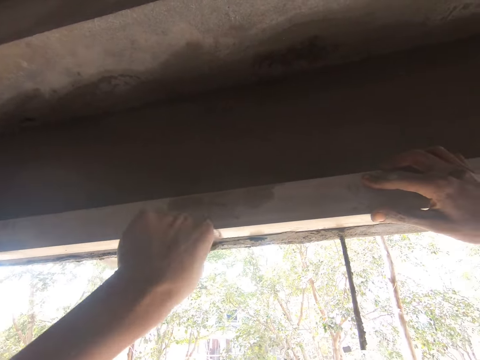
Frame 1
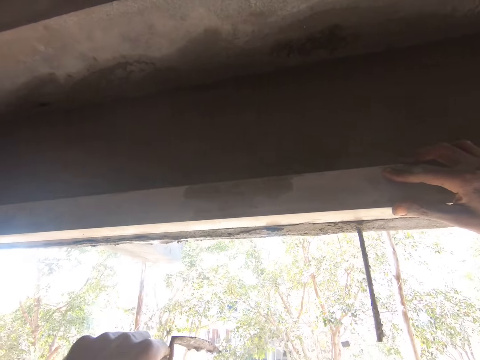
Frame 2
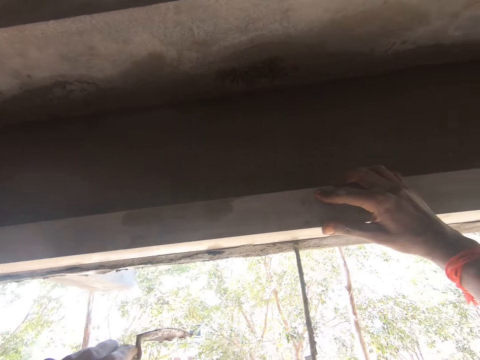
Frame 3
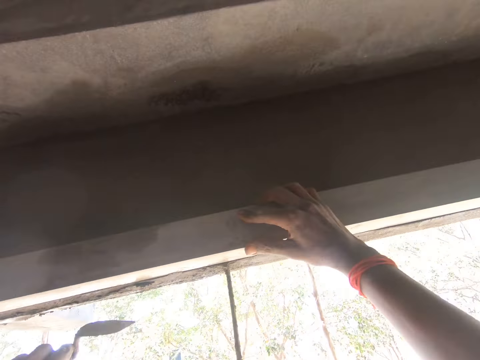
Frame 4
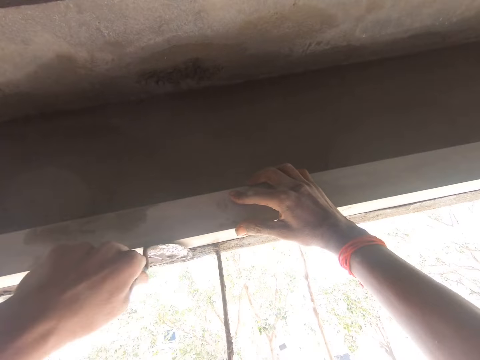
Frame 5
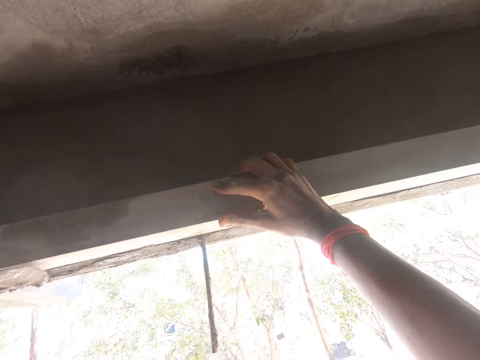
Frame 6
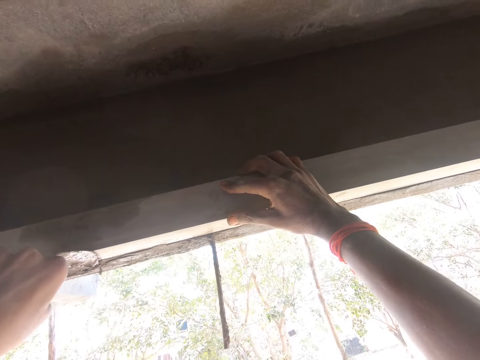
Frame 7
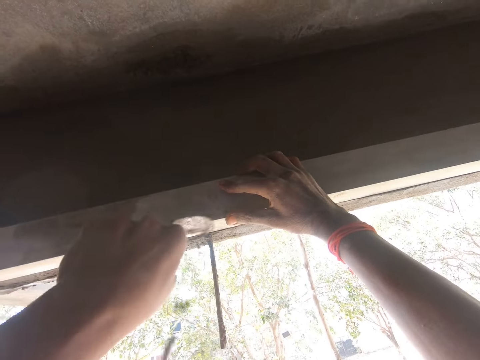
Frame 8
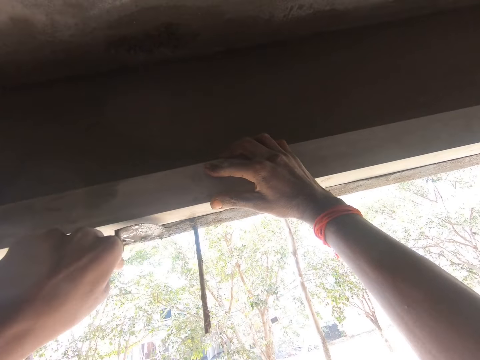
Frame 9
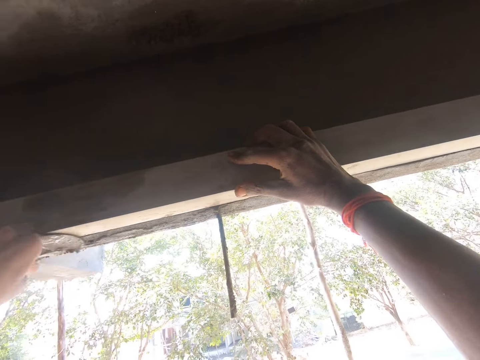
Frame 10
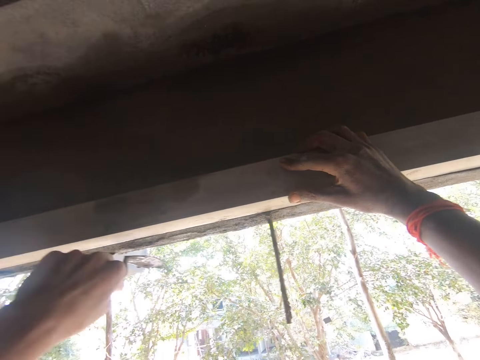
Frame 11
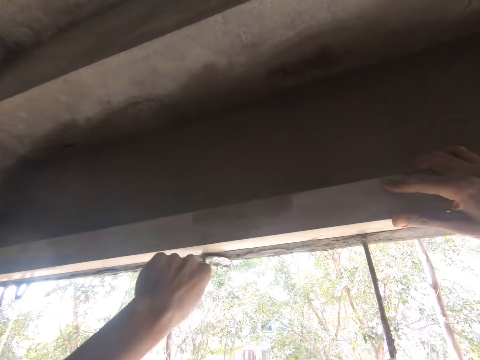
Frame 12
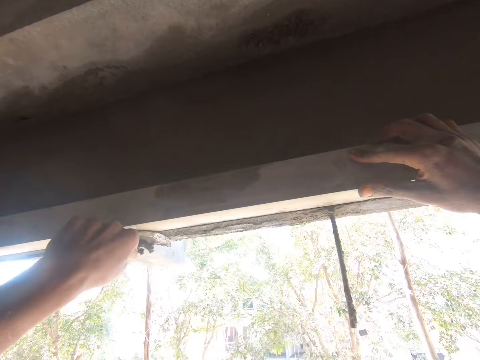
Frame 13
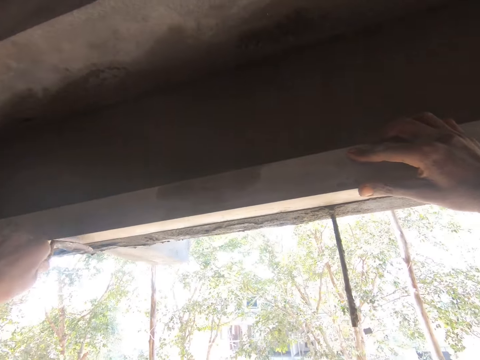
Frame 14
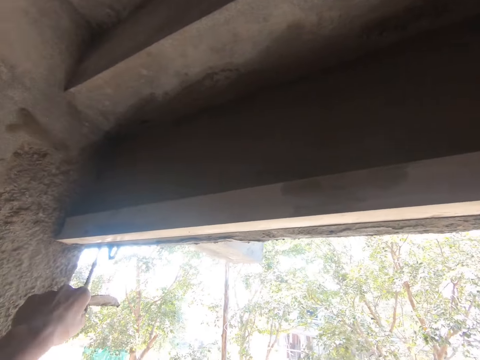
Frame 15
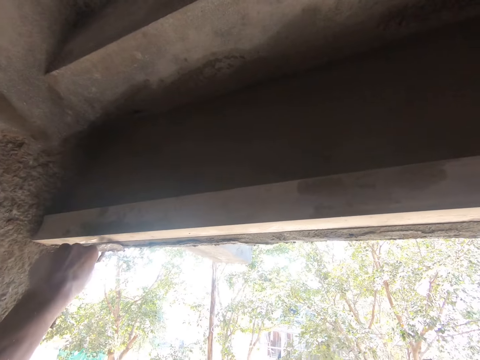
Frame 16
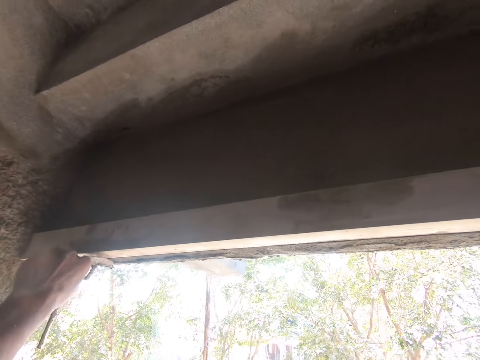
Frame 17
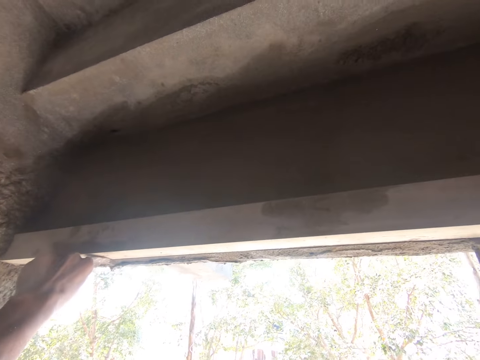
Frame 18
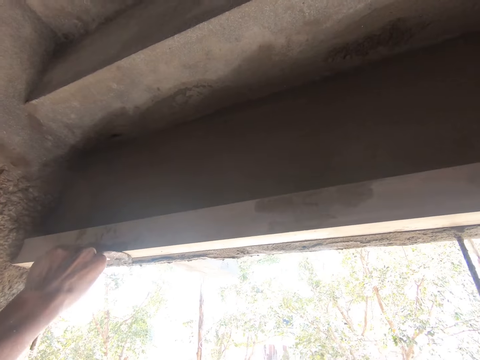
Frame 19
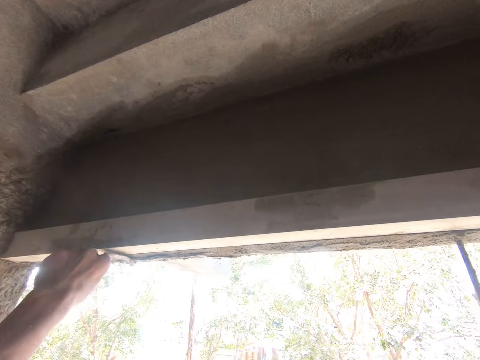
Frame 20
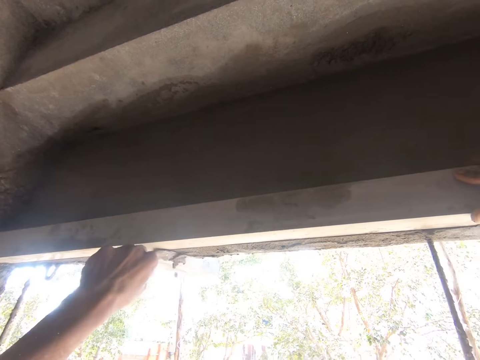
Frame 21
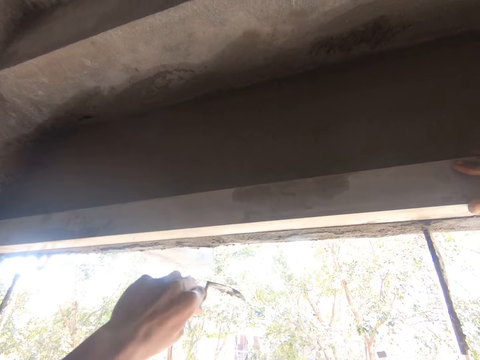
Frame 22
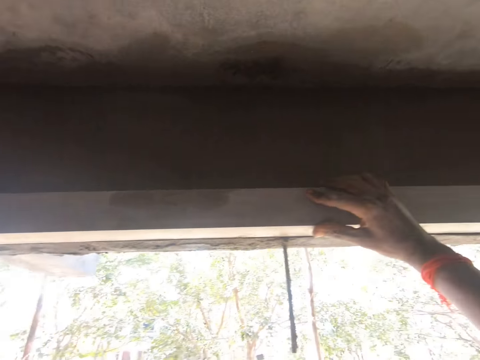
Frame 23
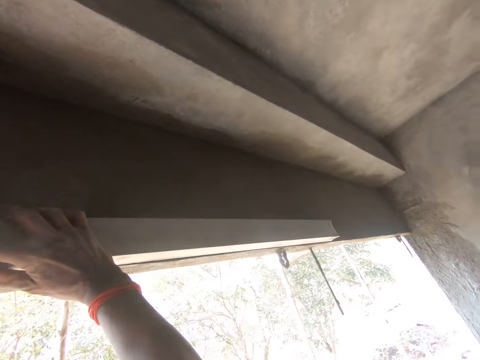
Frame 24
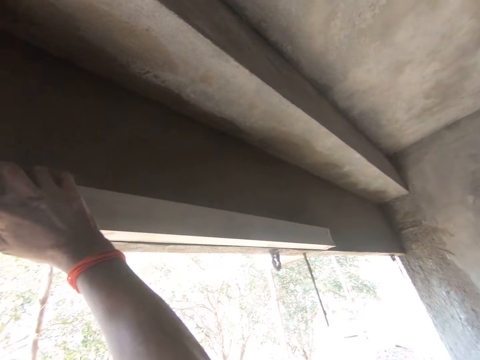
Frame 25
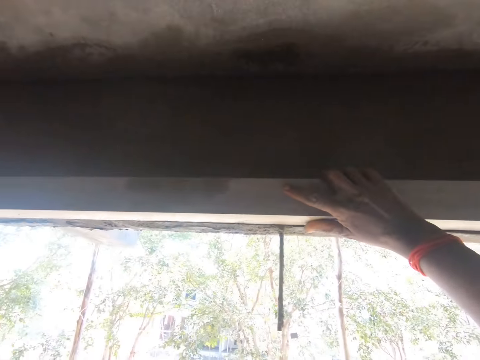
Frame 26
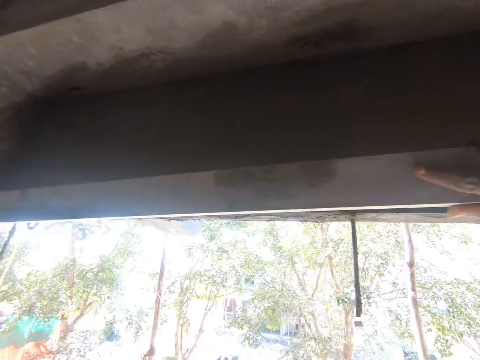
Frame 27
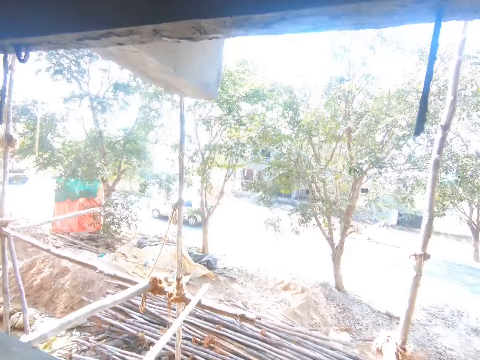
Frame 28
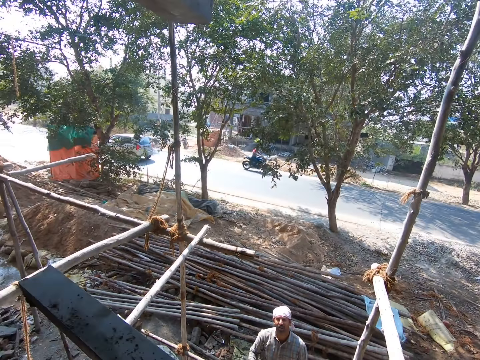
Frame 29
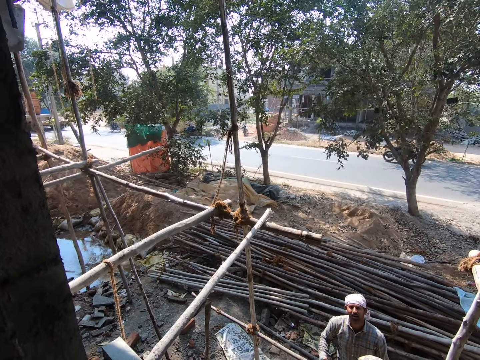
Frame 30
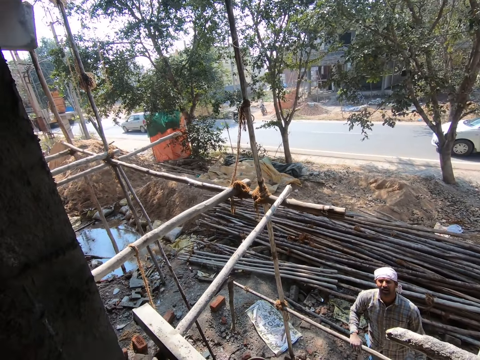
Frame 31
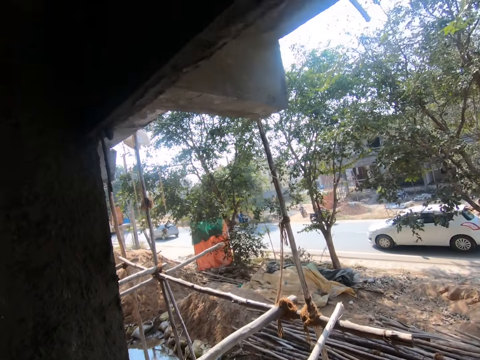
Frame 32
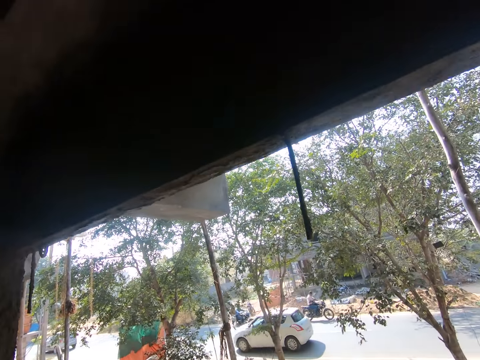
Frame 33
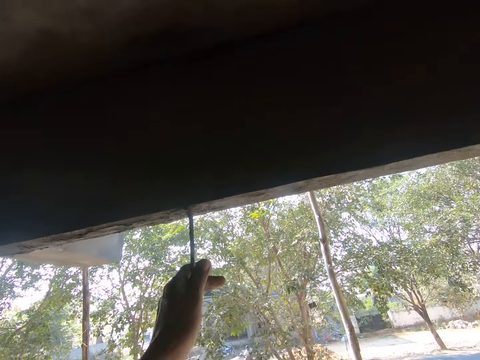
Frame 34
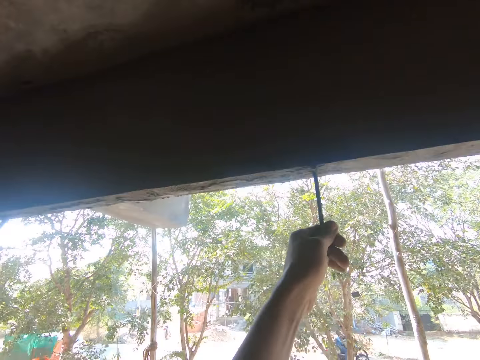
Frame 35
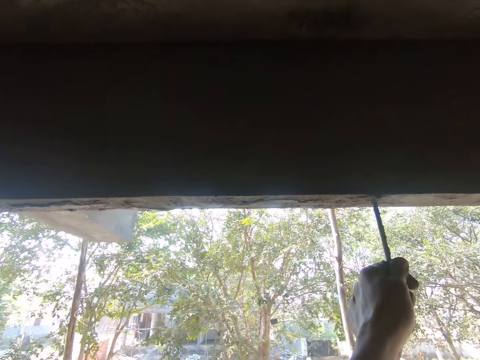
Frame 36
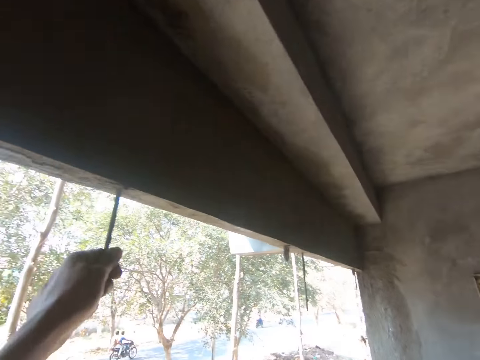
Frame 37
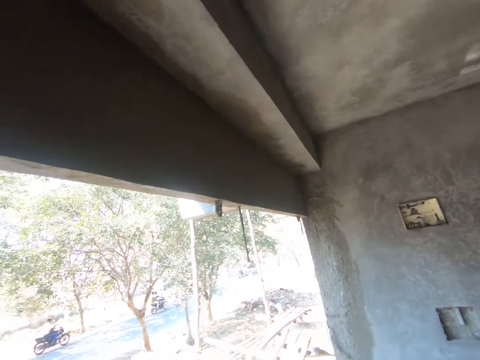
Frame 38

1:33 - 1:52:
The camera wearer looks at the wall. They put the metal down. They move the steel bar. They look around. They move the steel bar. They look at the wall.

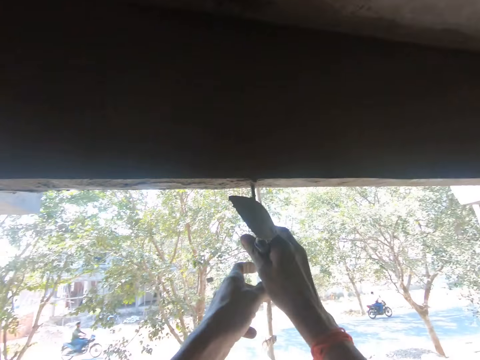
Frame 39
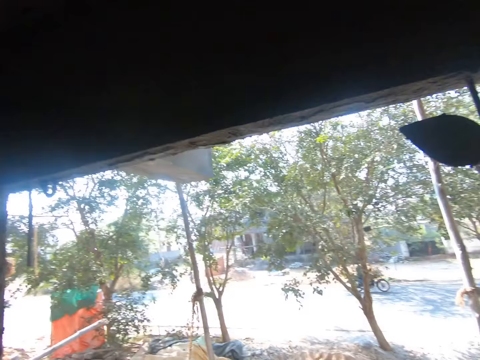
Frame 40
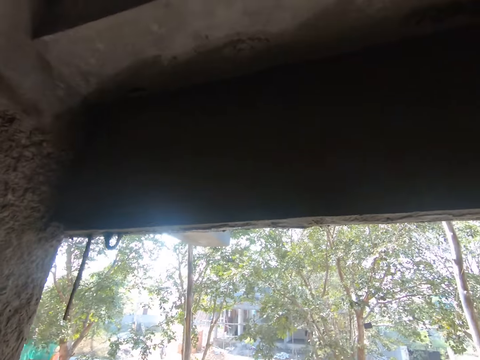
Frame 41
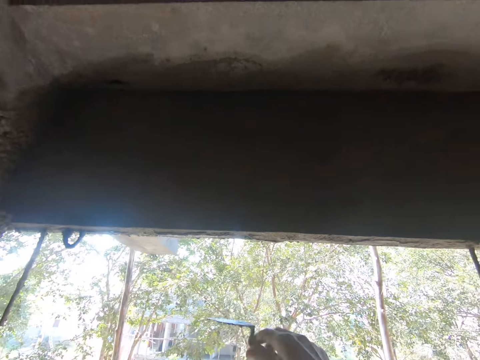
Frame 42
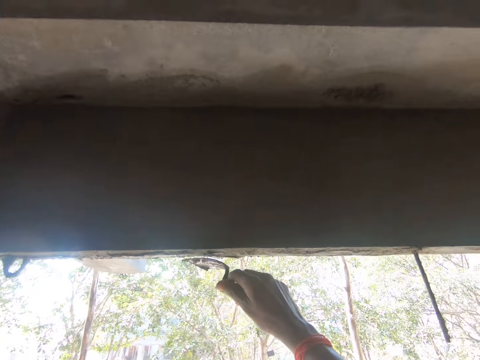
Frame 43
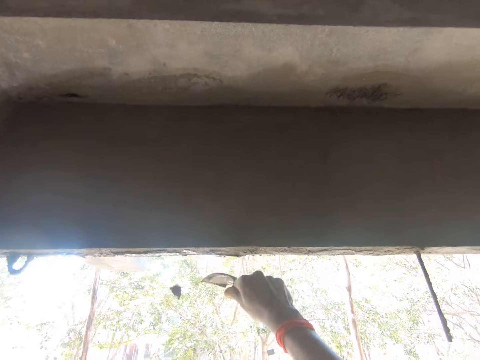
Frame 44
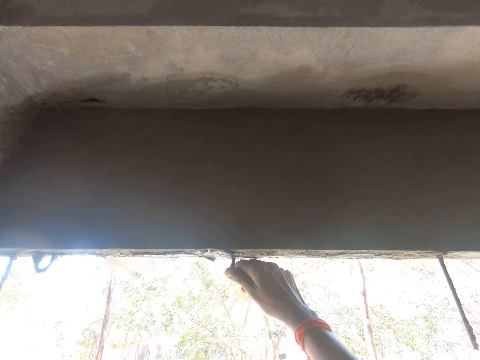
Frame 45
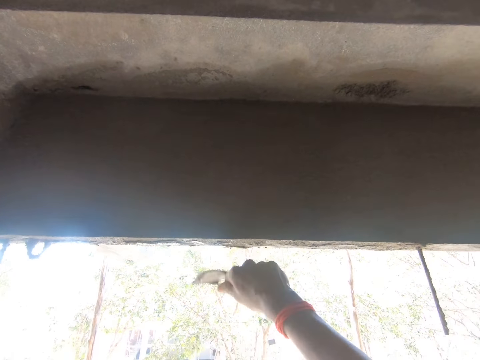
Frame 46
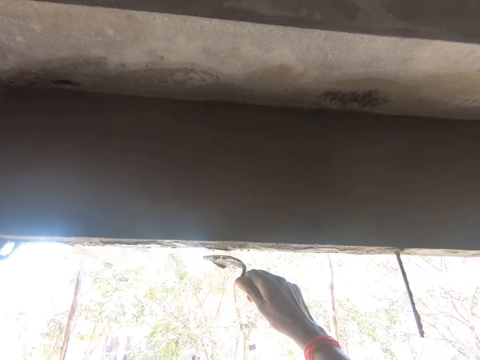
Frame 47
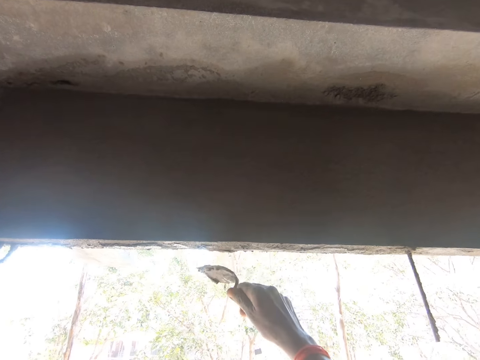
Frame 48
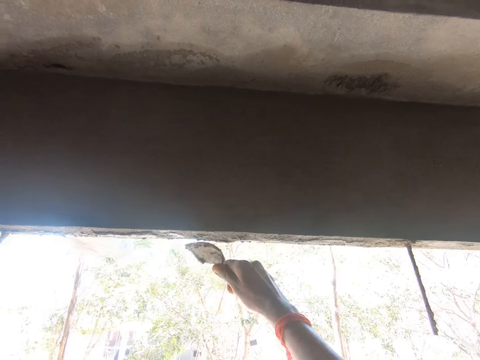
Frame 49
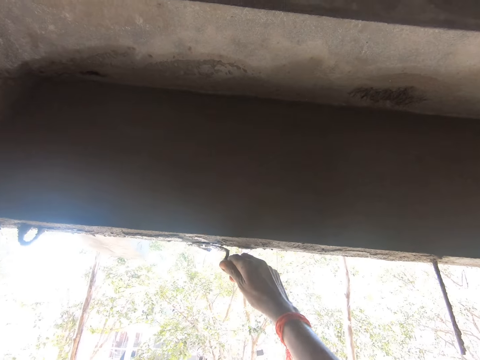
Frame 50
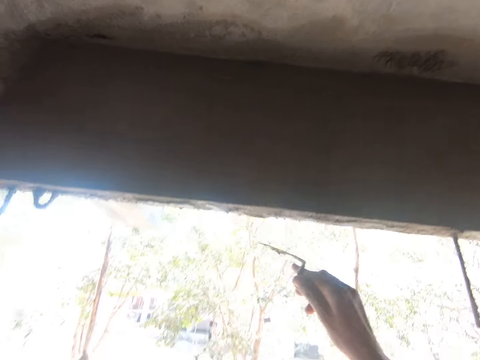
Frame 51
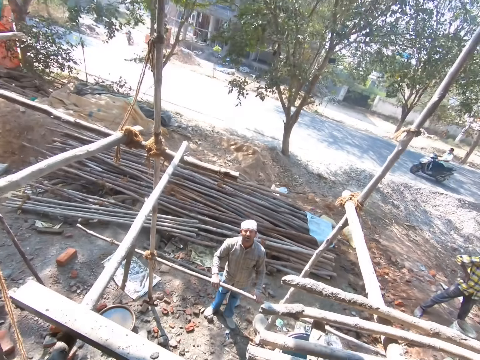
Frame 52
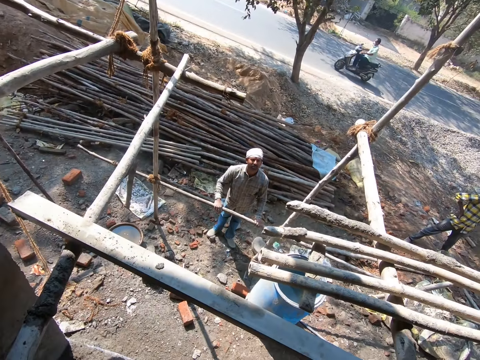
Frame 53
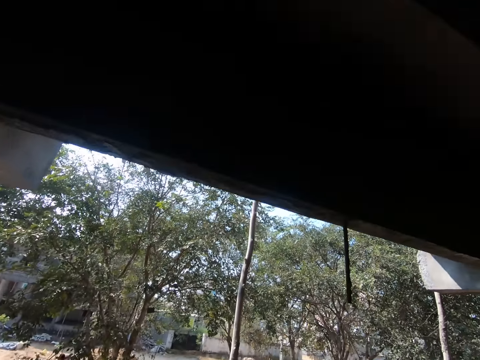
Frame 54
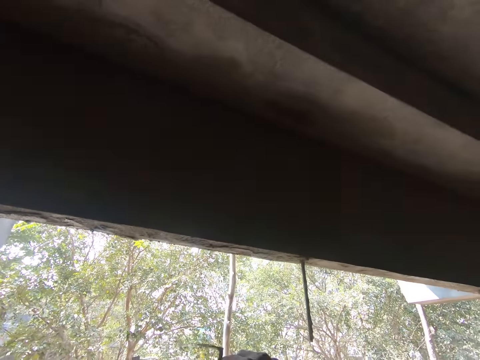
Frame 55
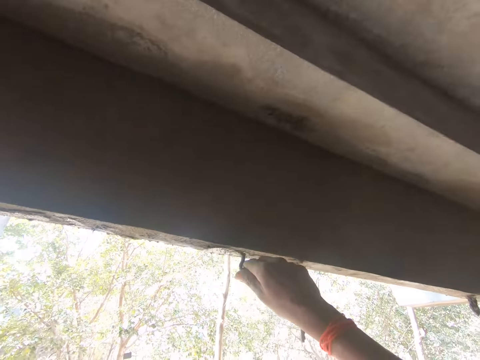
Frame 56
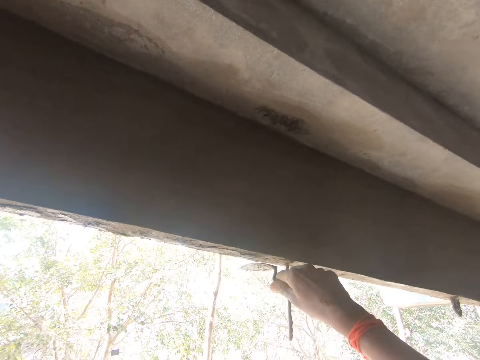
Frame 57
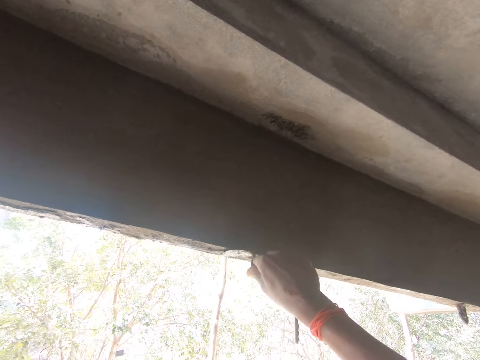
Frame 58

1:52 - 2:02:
The camera wearer removes cement with a trowel from the wall. They level the wall. They look around. They remove cement with the trowel from the wall.
